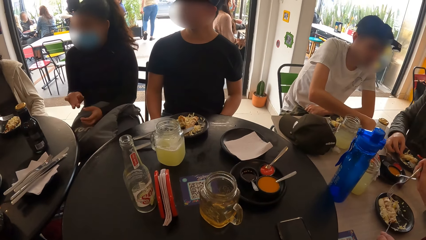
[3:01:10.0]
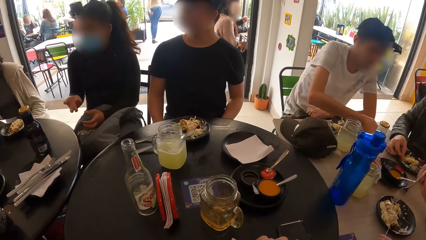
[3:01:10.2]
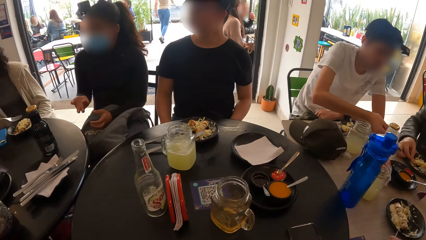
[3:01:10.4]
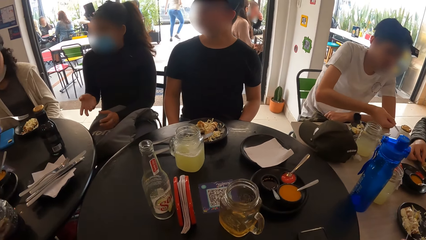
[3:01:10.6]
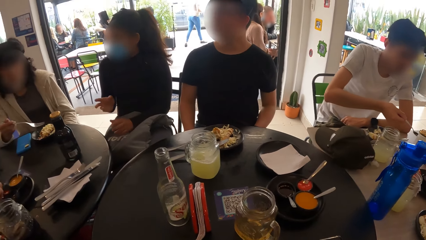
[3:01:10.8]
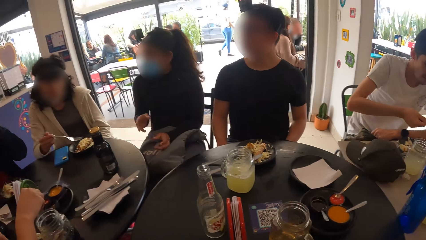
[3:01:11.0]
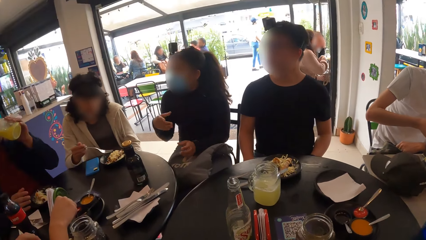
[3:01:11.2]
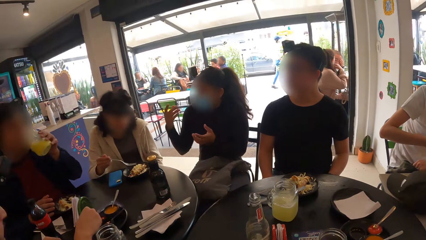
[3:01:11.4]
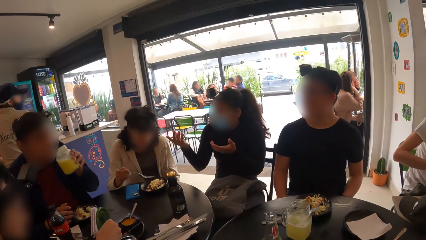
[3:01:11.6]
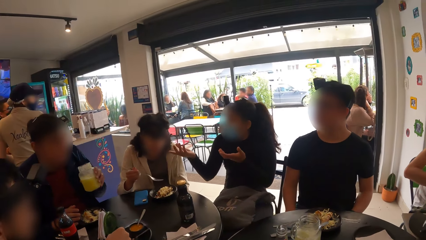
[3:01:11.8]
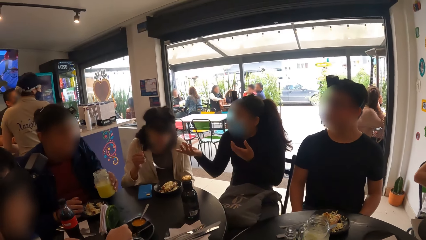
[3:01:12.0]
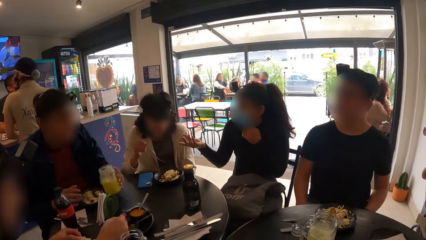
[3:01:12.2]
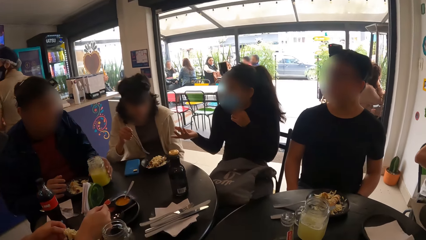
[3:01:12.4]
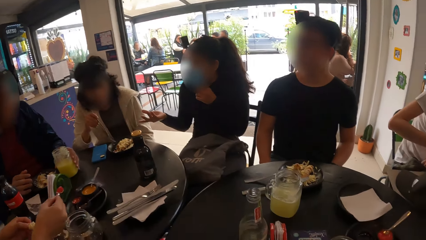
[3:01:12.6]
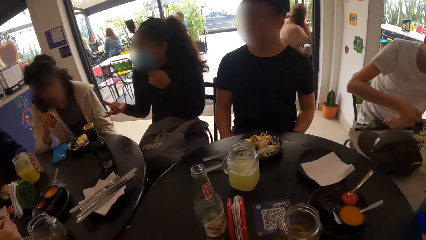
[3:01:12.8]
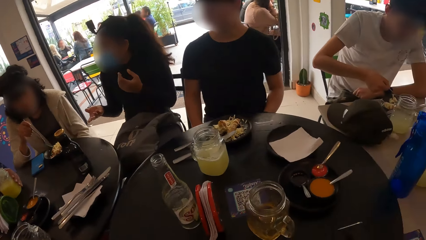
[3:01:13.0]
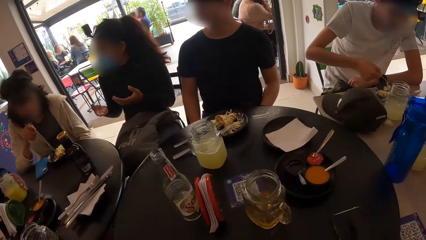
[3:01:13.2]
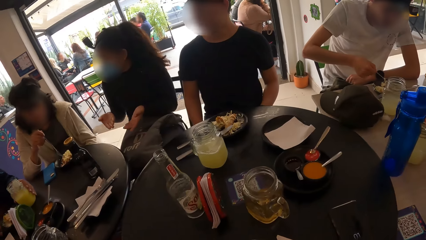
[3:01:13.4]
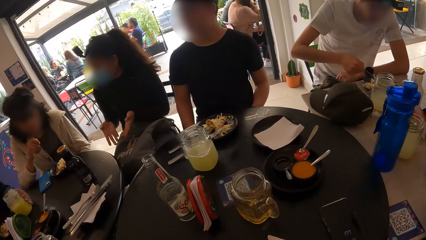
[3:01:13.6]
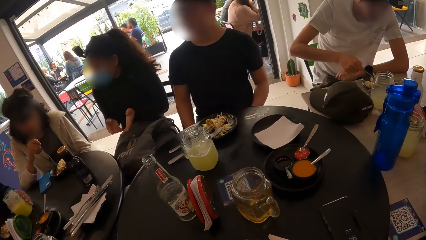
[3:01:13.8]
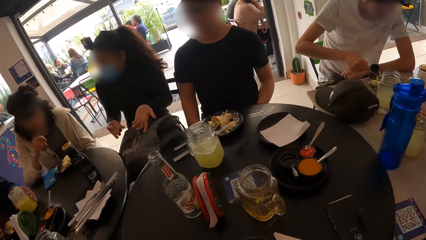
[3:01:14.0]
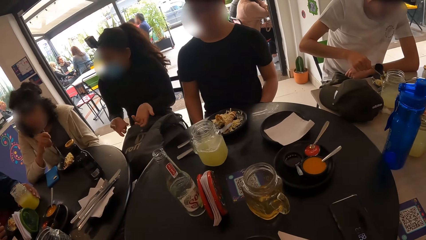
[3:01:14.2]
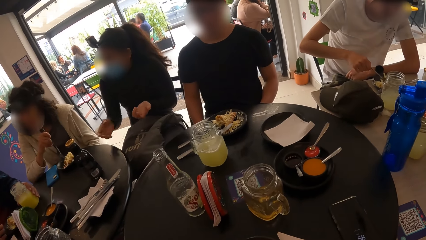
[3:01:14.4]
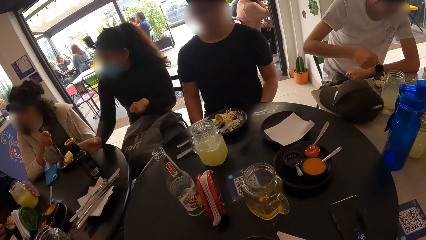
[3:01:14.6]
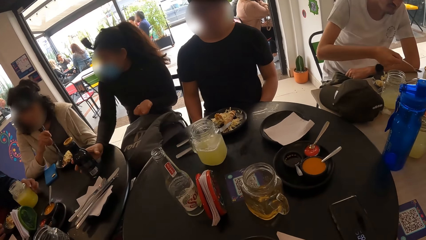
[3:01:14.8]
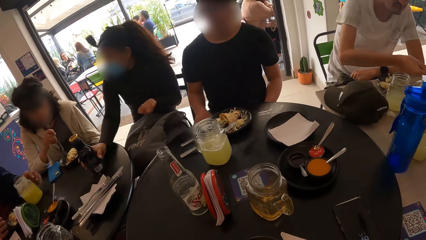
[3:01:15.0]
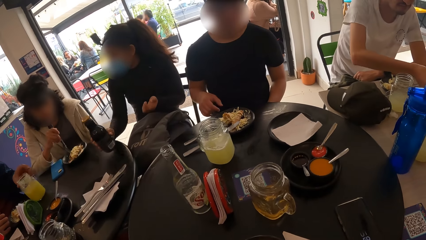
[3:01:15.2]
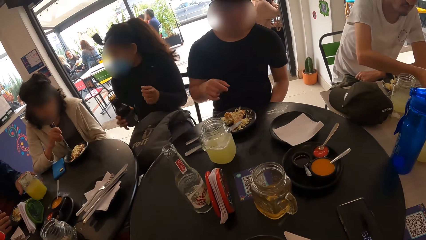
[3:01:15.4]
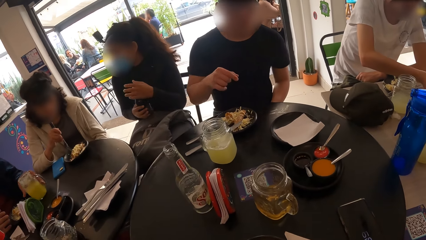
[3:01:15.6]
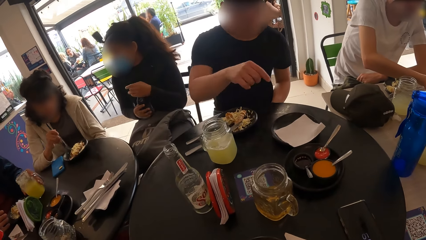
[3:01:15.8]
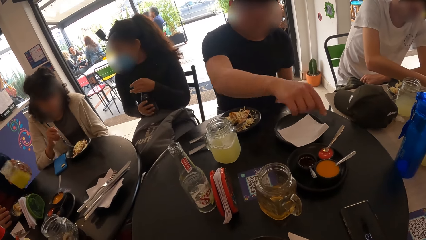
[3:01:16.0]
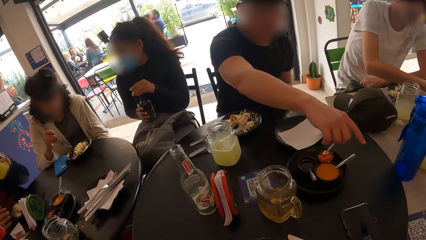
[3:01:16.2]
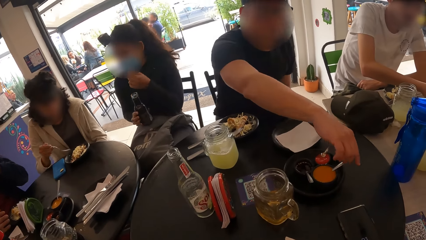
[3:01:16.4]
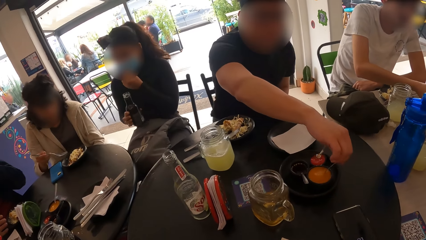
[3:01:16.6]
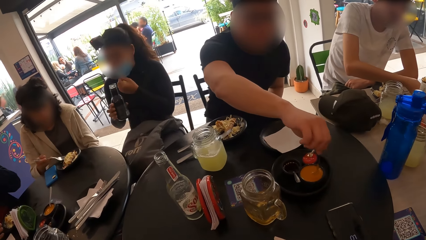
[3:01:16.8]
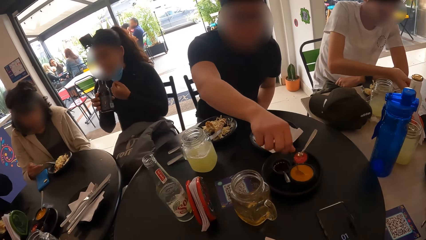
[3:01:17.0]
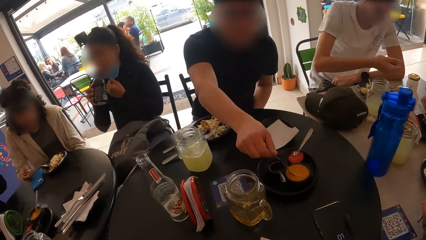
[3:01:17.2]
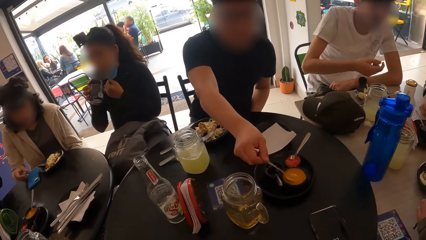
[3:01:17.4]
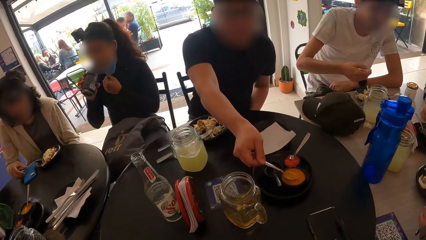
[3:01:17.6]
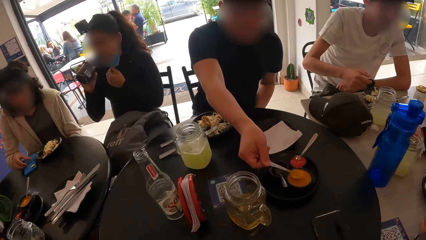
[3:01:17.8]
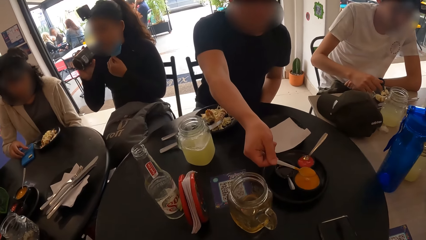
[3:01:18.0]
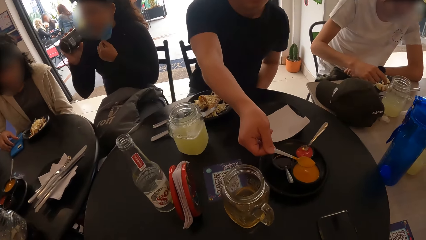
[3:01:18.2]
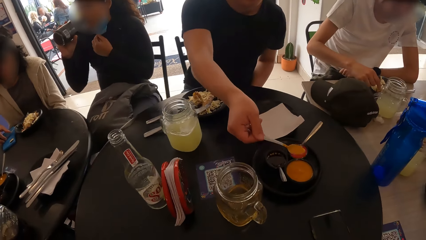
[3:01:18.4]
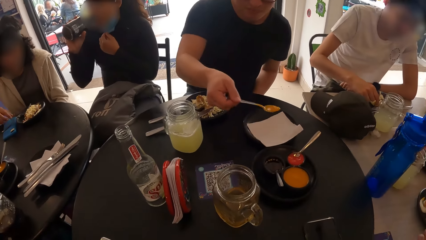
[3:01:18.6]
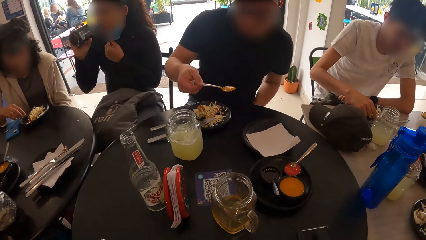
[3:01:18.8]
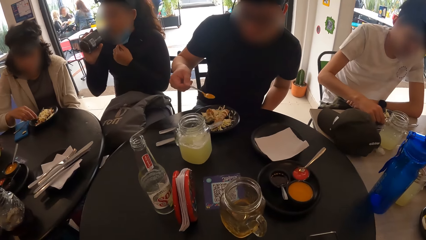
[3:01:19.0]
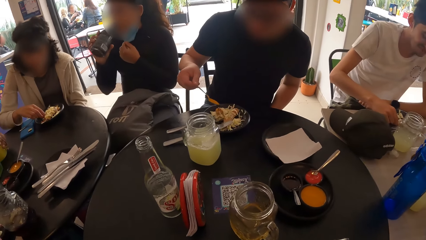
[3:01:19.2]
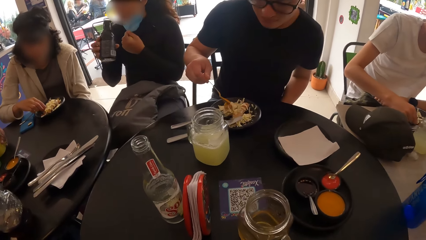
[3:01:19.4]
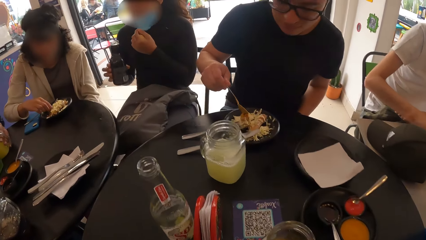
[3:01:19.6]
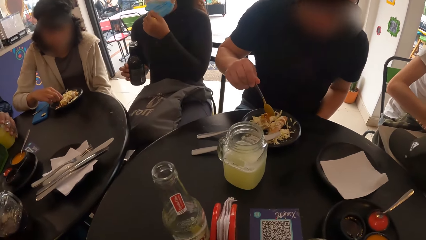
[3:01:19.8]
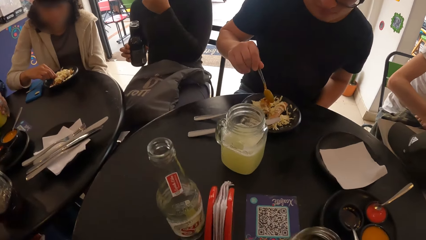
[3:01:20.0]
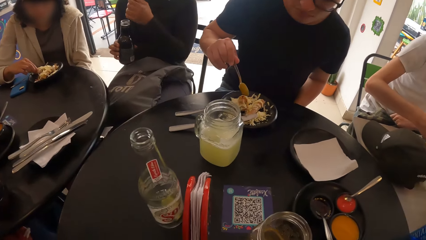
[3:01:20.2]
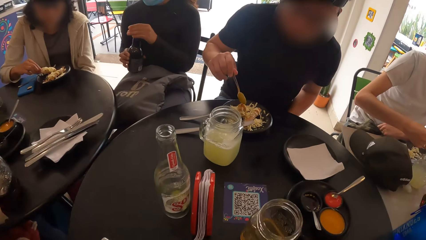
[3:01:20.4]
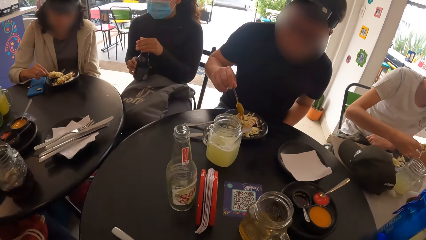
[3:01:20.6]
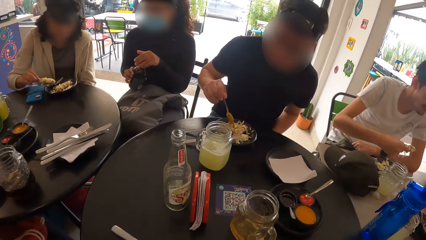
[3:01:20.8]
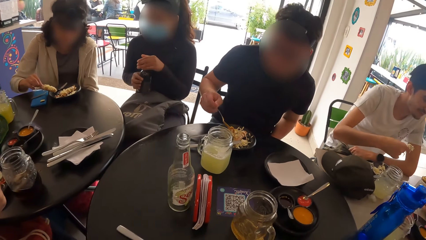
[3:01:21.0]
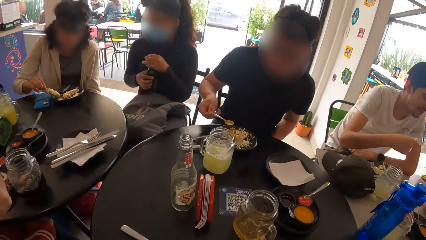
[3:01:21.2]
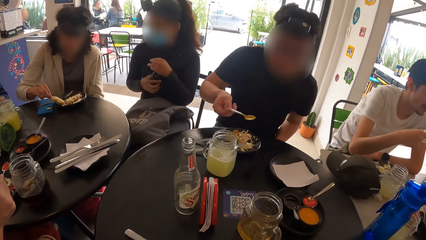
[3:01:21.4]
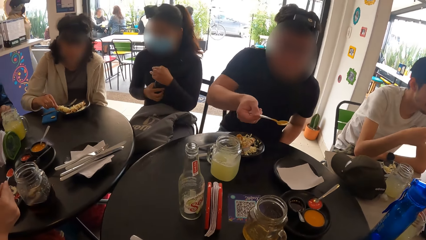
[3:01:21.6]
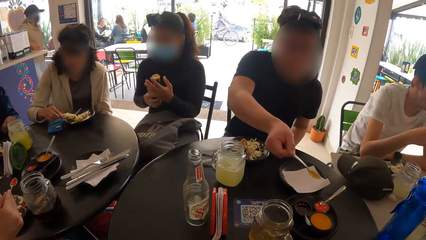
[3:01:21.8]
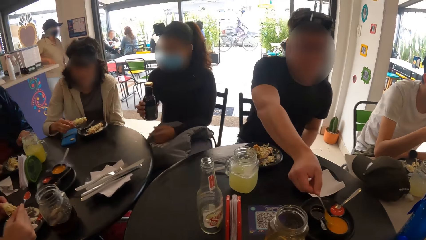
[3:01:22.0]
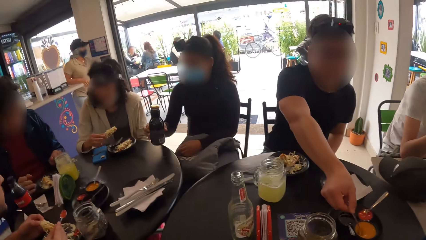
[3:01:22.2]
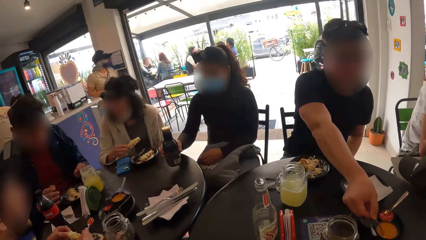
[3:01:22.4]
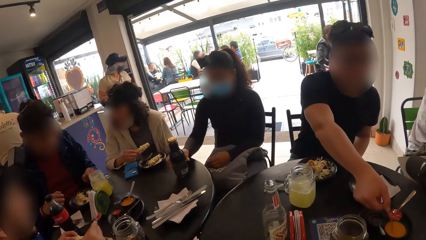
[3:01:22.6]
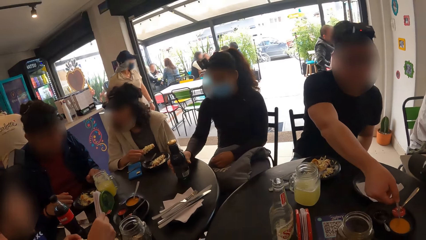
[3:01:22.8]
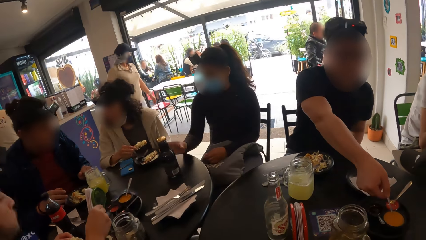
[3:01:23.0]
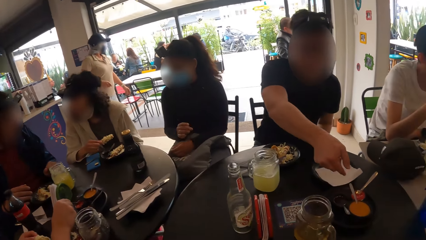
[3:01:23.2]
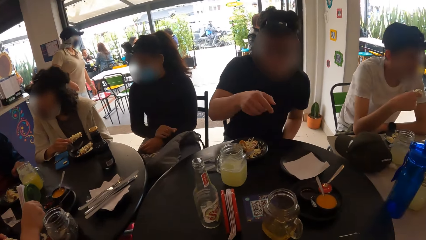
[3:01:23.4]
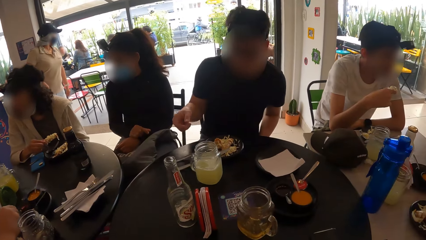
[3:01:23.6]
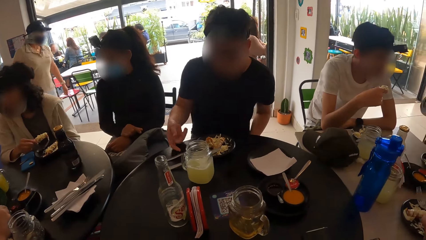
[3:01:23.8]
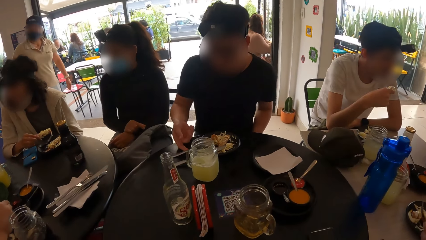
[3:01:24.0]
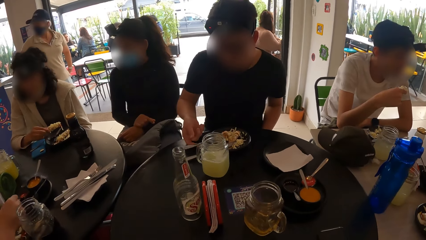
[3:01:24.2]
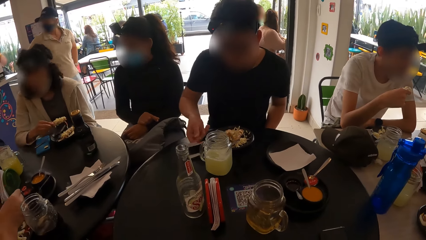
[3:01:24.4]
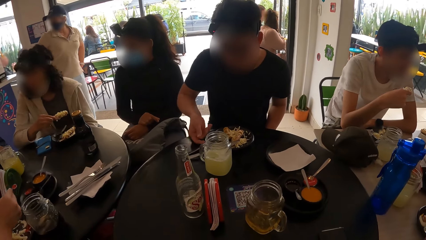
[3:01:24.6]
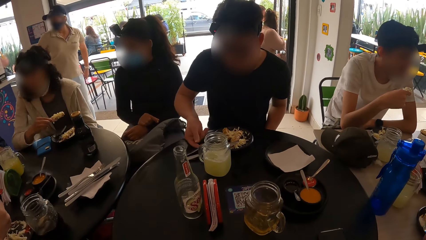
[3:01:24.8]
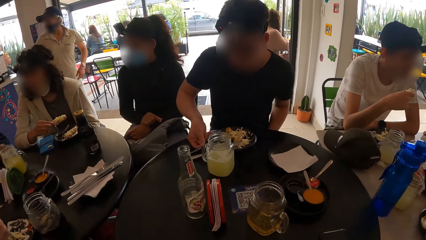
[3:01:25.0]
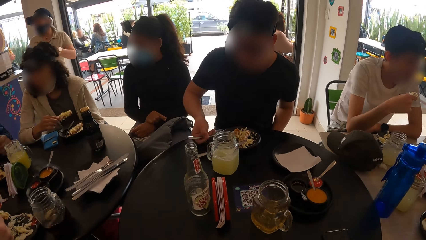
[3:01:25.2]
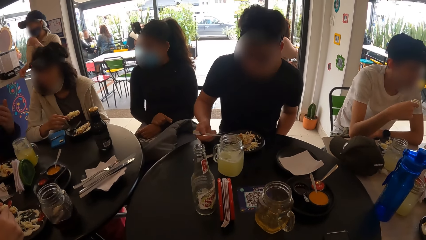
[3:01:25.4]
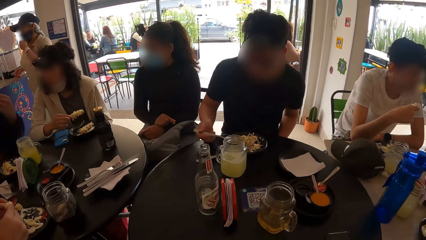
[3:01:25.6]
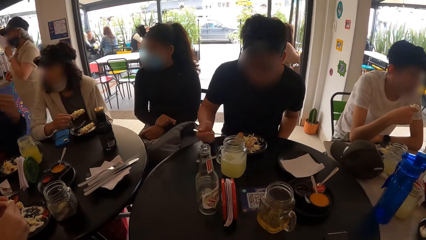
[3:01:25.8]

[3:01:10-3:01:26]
A woman converses with another woman. A man drops the cup of juice in his left hand on the table. The first woman picks up the bottle of water from the table with her right hand. The man picks up the cup of juice from the table with his left hand. The camera wearer looks at the first woman. The first woman removes the lid of the bottle with her left hand. A second man takes a spoon in a plate of sauce on the table with his right hand and holds the spoon. The other woman drops the fork into the plate on the table with her right hand. The first woman drinks from the bottle of water in her right hand. The second man chops chili and takes sauce from the plate of sauce on the table with the spoon in his right hand. The camera wearer looks at the second man. The second man pours sauce from the spoon in his right hand into the plate of food on the table. The other woman picks food from the plate with her right hand. The second man drops the spoon in his right hand into the plate of sauce on the table. The first woman drops the bottle on the table with her right hand. The other woman holds a kebab. A third man takes sauce from the plate of sauce on the table with the spoon in his right hand. The second man takes food from the plate on the table with the fork in his right hand and holds the fork. The first man puts the sauce on the spoon in his right hand on the food in the plate on the table.
